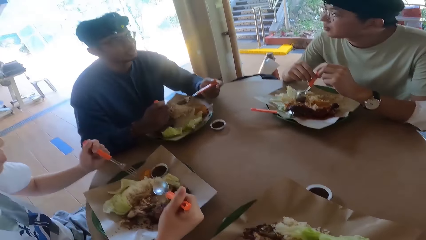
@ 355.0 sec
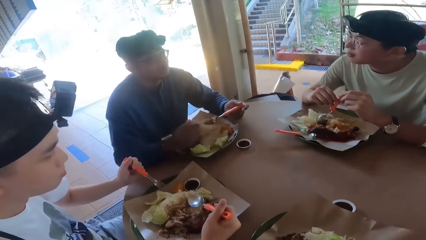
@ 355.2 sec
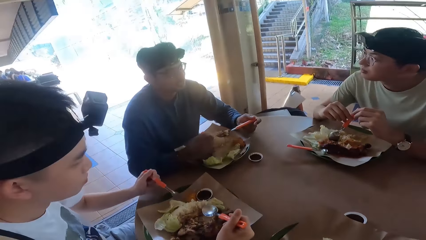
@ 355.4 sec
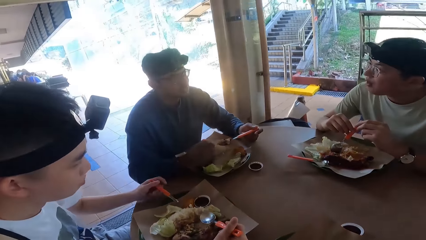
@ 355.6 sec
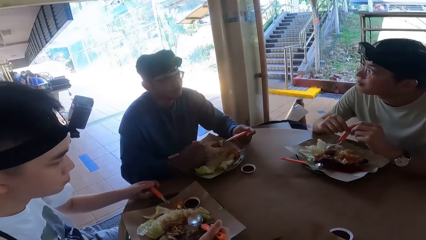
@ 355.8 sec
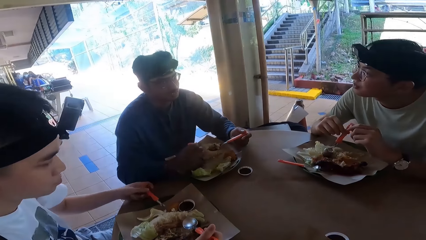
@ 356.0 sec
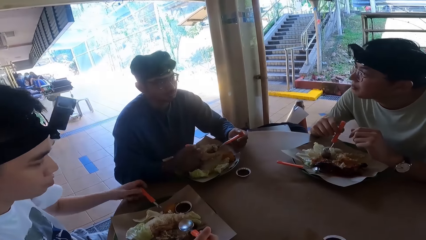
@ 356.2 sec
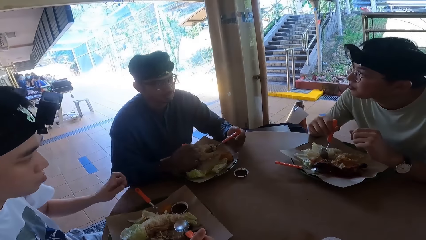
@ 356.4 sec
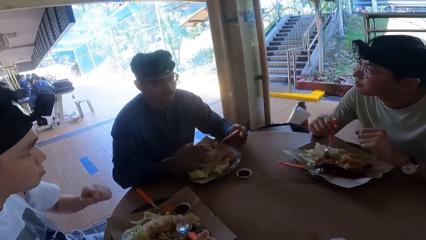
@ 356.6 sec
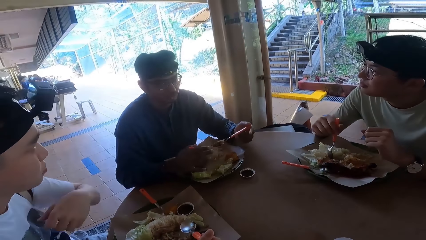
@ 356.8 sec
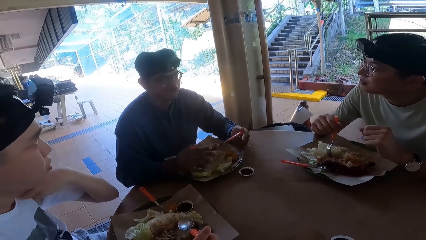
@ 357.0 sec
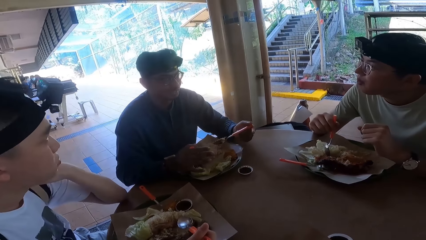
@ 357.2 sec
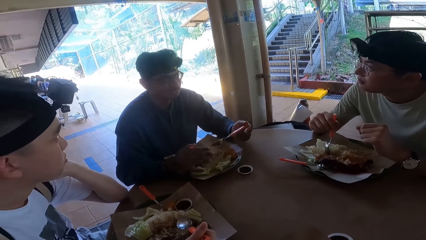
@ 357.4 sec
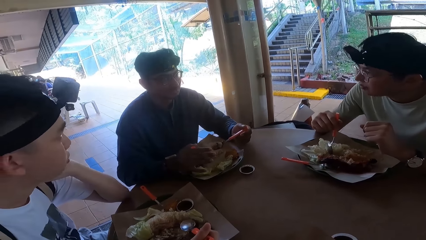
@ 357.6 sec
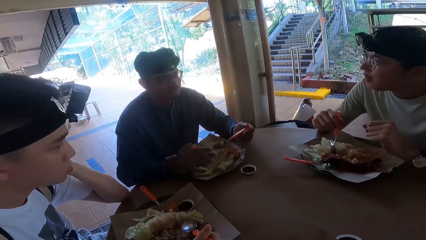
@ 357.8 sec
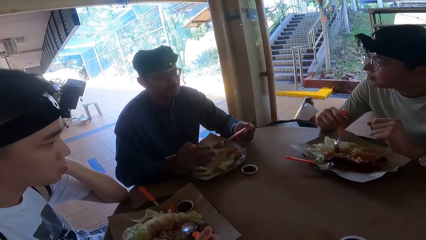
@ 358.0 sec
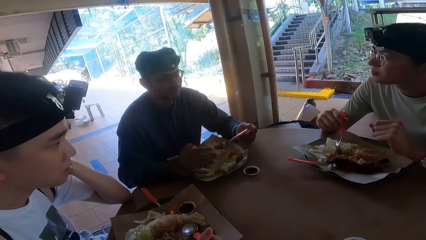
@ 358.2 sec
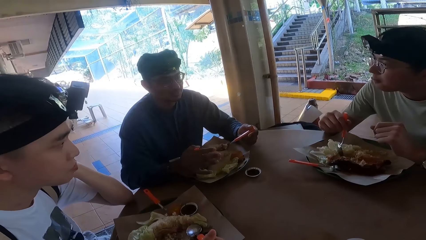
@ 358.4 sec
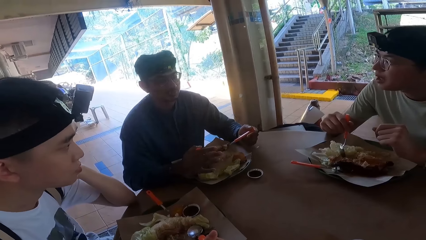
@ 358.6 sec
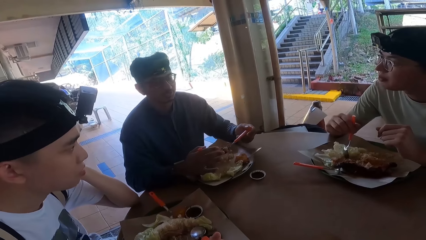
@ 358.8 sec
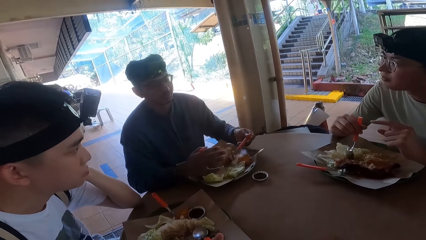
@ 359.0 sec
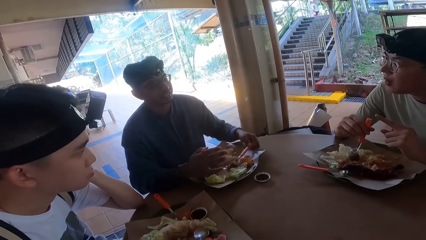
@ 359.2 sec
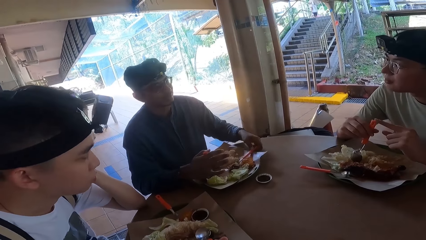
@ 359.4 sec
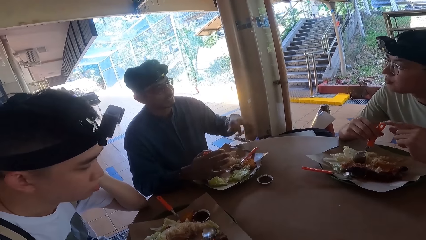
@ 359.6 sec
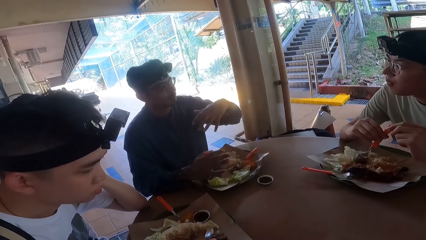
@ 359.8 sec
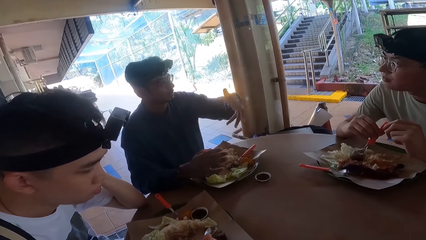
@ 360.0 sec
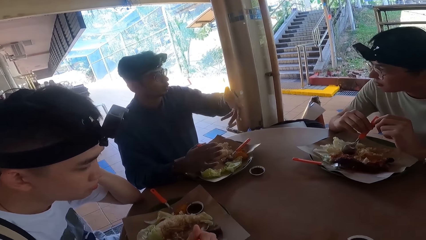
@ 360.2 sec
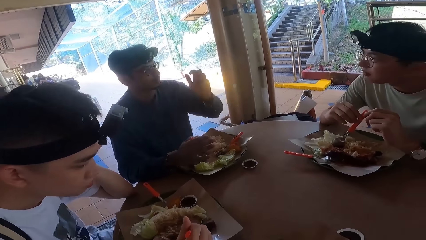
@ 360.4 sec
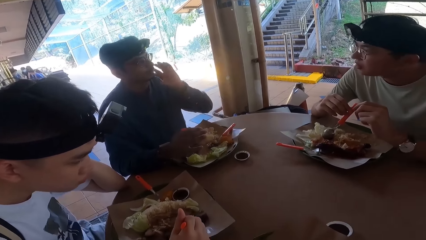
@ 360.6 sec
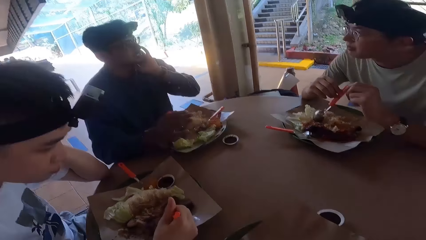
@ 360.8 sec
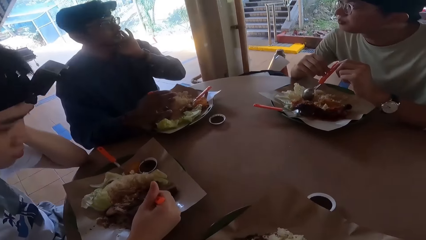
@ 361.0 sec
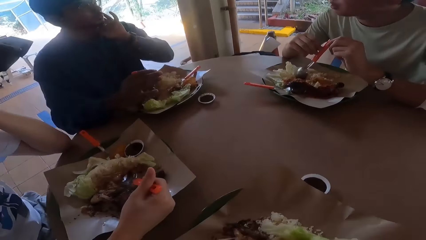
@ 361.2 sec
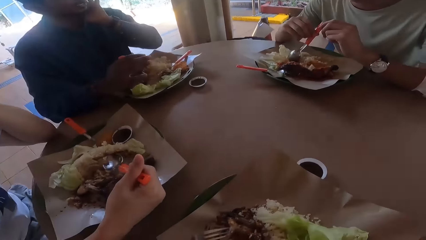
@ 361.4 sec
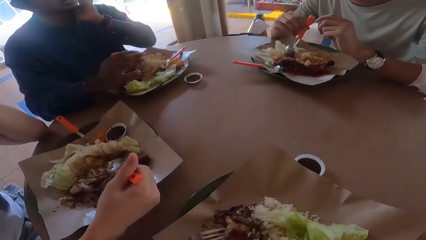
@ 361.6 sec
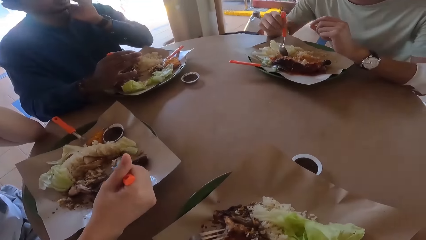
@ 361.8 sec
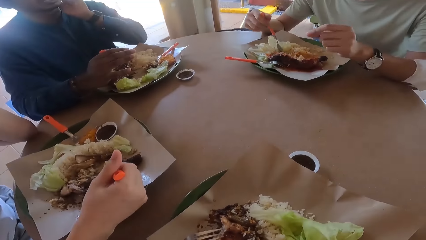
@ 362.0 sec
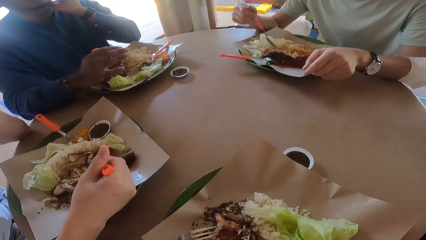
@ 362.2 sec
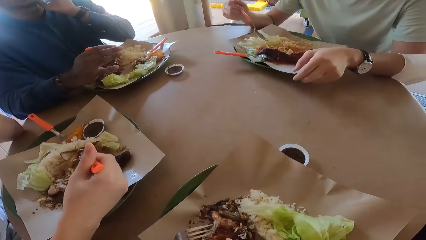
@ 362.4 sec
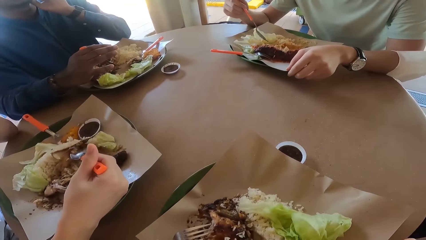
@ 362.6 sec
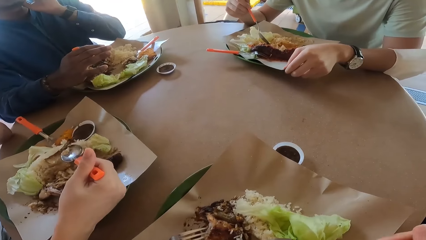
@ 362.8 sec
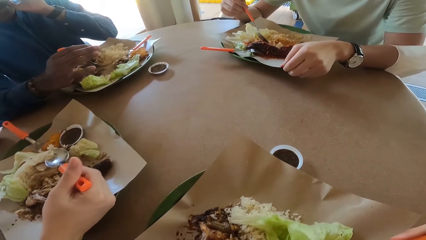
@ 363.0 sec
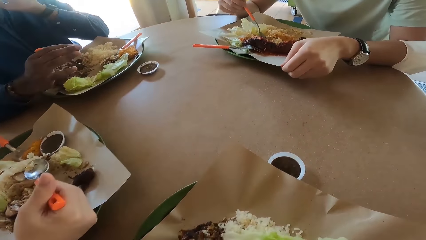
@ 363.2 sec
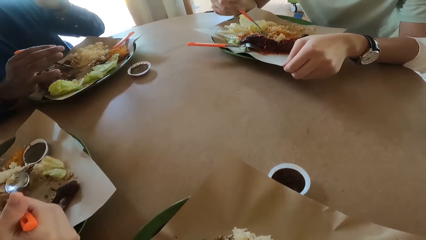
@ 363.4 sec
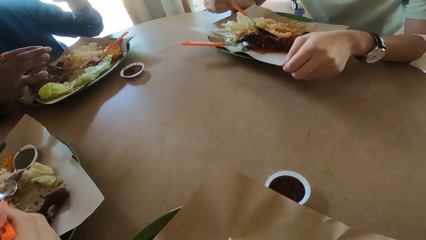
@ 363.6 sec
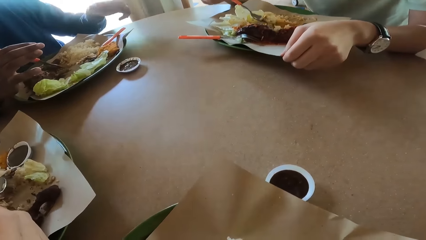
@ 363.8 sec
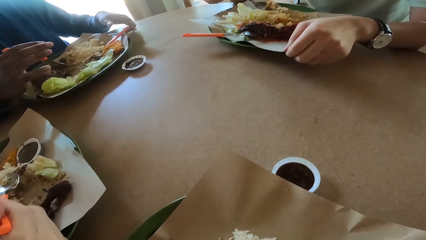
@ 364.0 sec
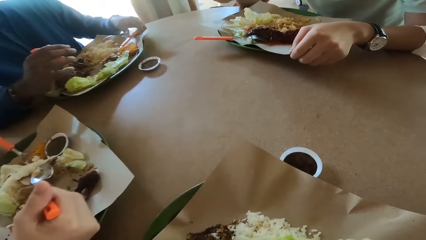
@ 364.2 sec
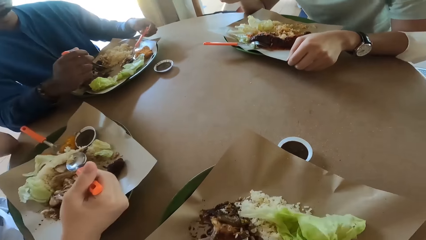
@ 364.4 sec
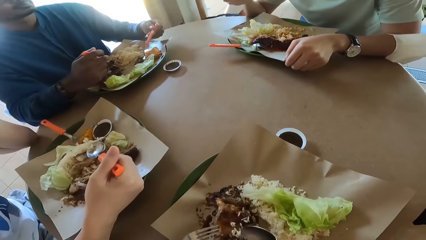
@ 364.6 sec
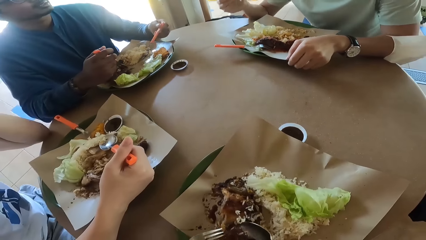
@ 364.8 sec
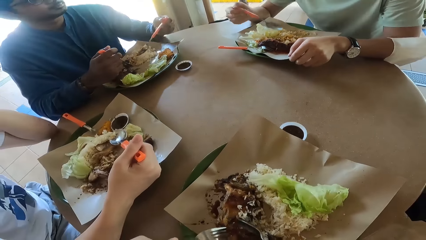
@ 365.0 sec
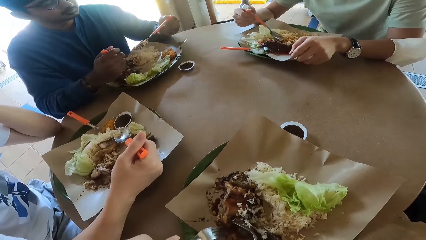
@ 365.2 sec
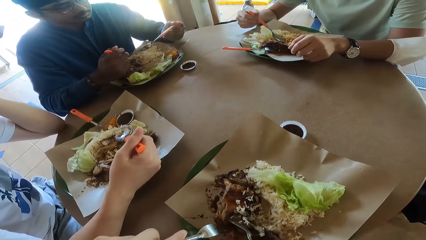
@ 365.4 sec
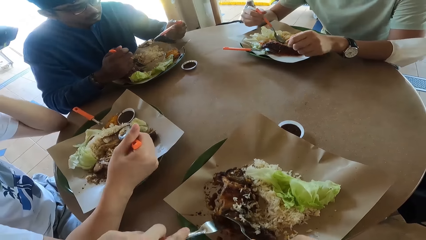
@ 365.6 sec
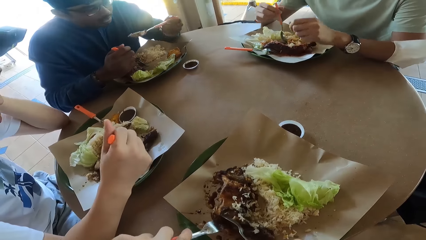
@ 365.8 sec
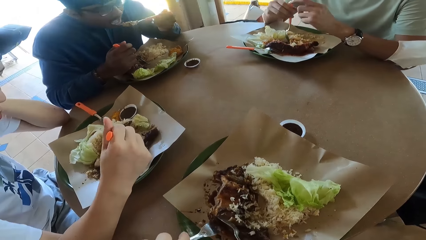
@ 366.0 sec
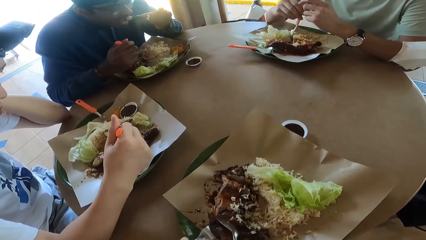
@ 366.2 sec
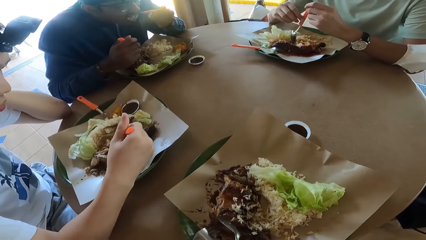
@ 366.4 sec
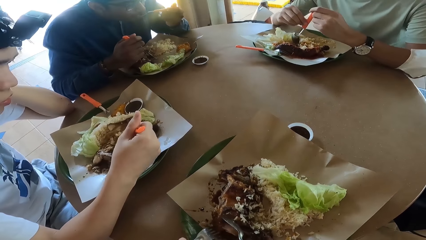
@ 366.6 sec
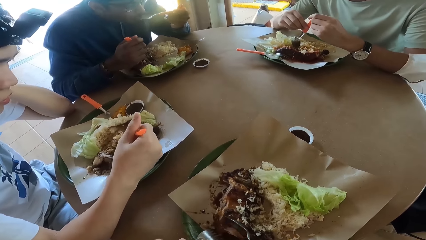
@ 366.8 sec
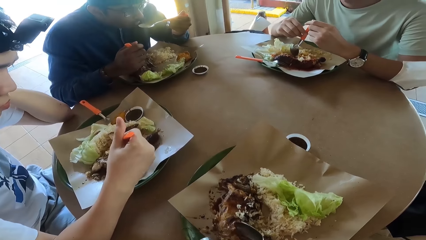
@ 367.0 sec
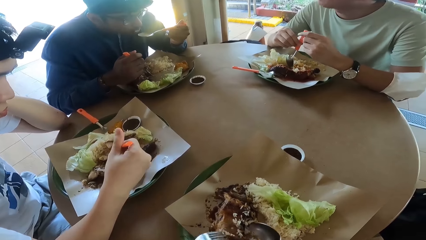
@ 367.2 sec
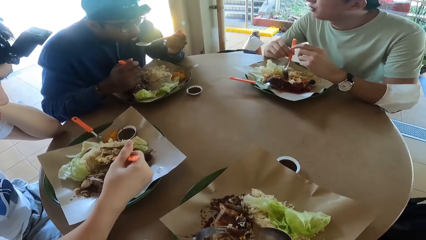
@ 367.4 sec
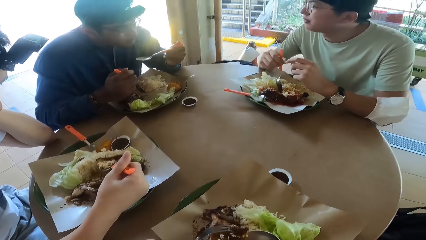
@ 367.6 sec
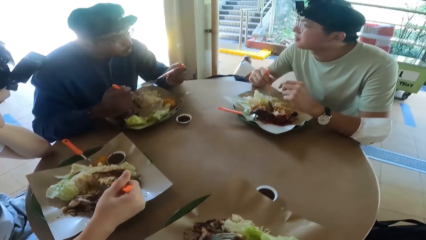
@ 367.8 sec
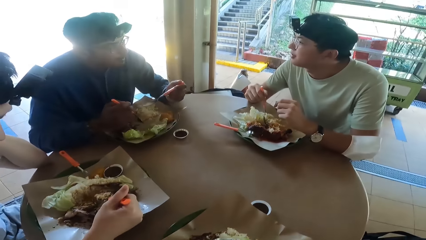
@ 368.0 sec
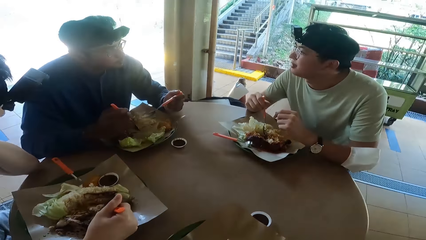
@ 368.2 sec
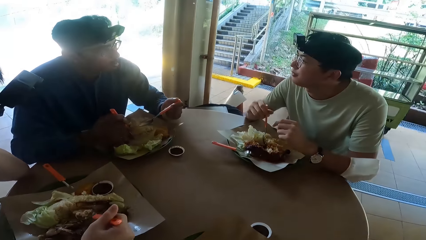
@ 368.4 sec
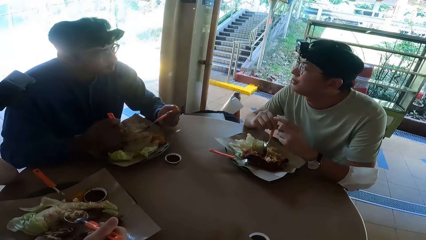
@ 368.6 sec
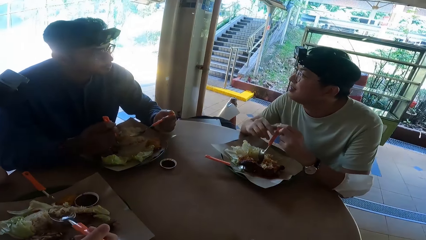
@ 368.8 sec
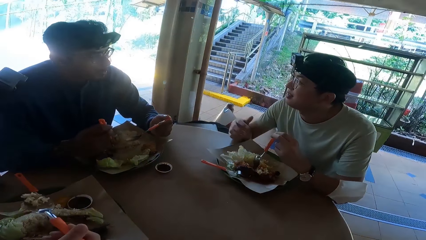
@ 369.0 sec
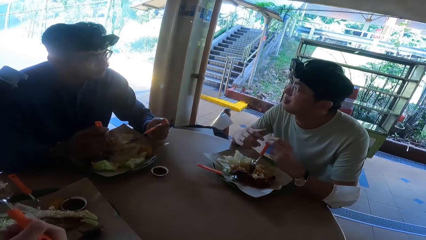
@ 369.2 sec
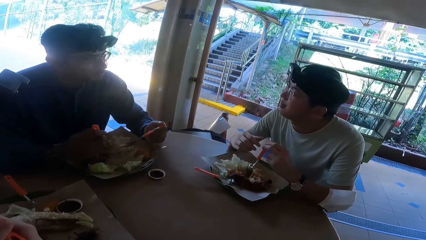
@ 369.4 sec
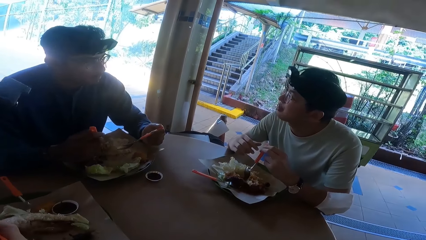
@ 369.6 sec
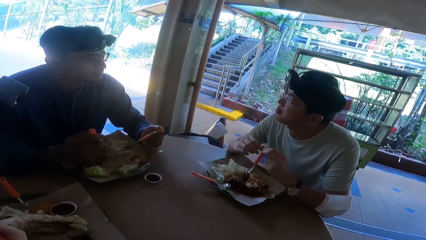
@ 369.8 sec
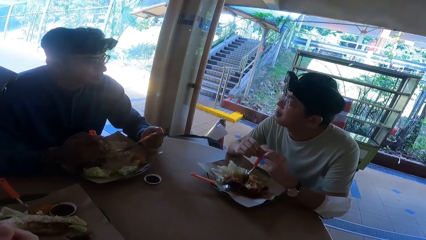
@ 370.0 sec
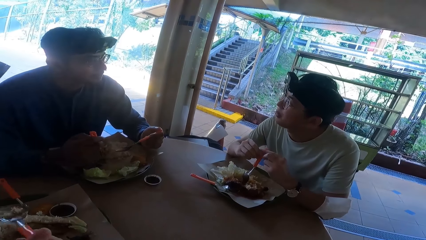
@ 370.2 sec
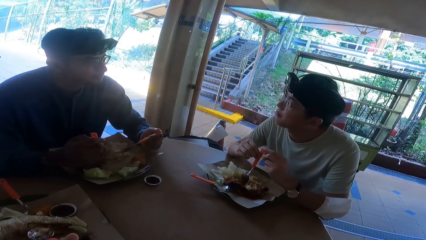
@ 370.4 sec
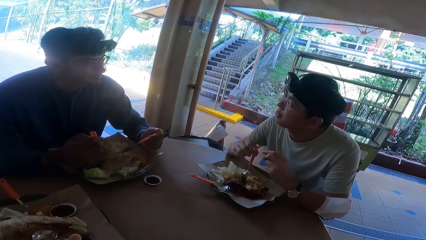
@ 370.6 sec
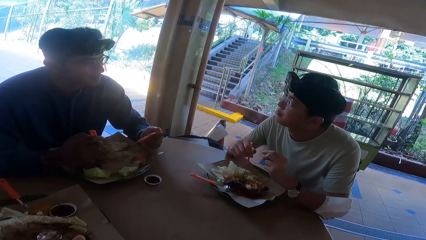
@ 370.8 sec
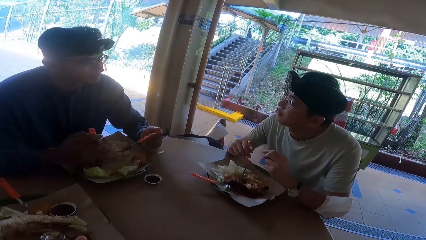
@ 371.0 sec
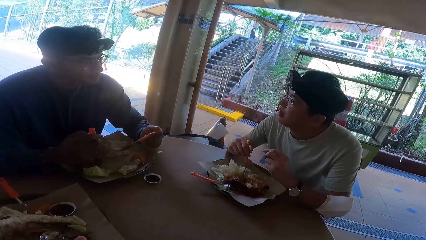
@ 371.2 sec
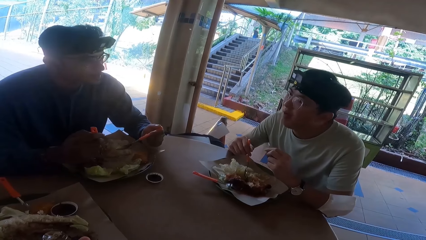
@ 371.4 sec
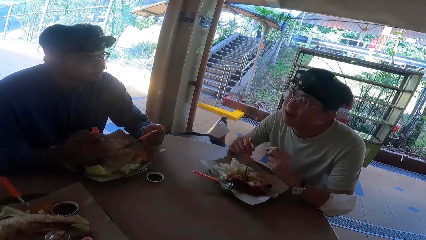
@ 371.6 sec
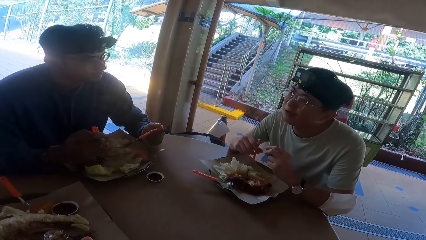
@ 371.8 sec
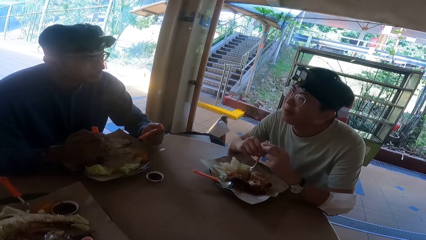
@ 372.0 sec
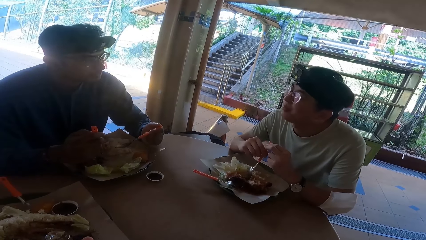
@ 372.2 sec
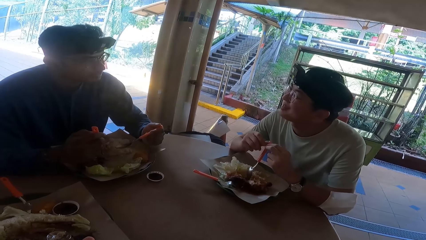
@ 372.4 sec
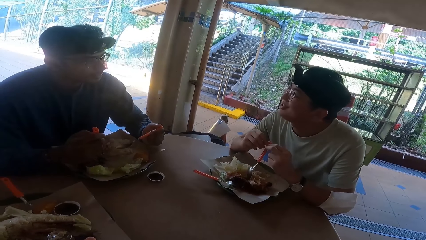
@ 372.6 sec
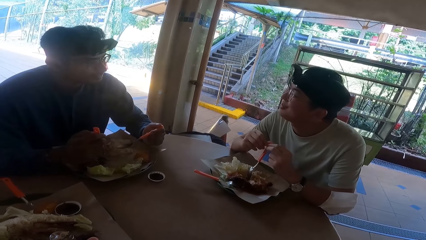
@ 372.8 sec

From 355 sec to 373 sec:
A person places down a fork. Another person places down a spoon. Another person eats food. The second person eats food. Another person talks. The first person eats food.
